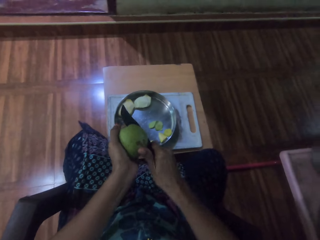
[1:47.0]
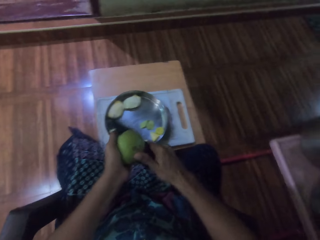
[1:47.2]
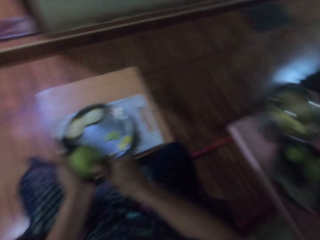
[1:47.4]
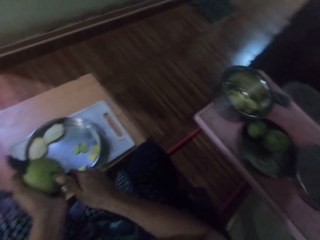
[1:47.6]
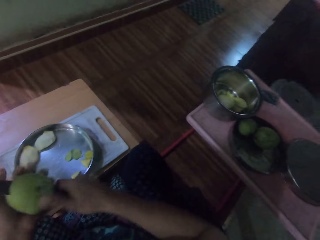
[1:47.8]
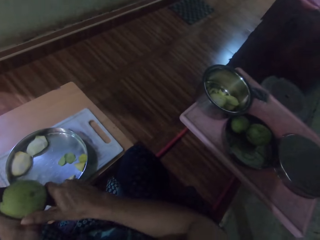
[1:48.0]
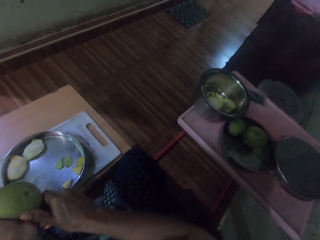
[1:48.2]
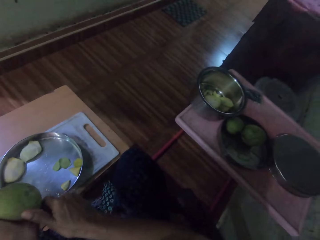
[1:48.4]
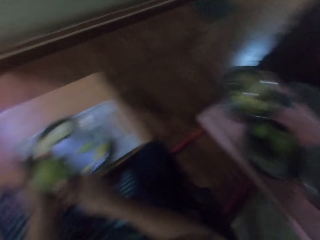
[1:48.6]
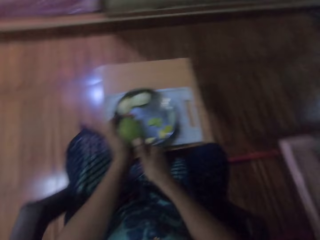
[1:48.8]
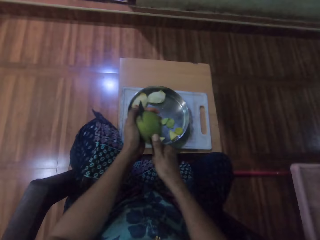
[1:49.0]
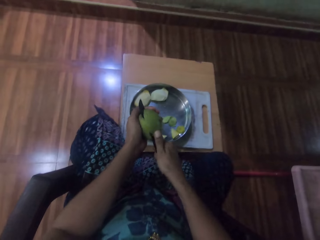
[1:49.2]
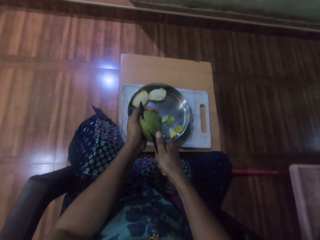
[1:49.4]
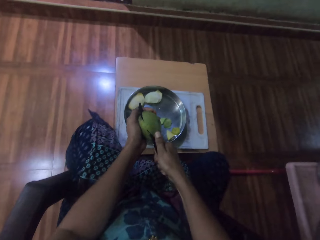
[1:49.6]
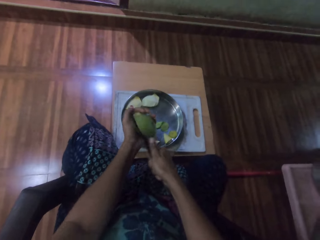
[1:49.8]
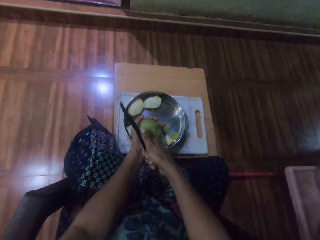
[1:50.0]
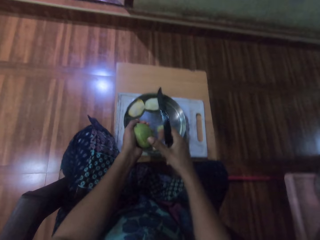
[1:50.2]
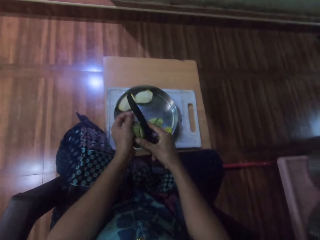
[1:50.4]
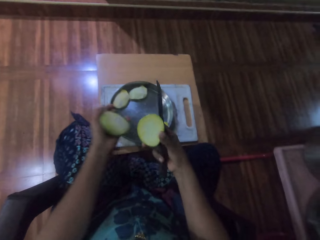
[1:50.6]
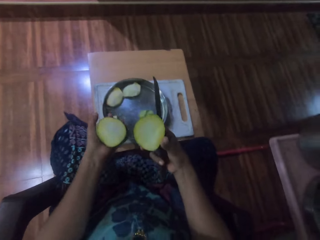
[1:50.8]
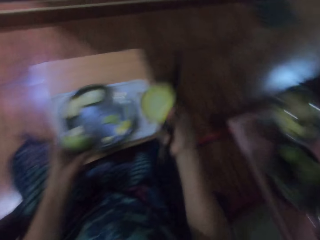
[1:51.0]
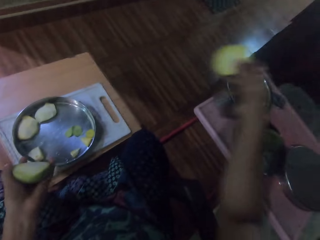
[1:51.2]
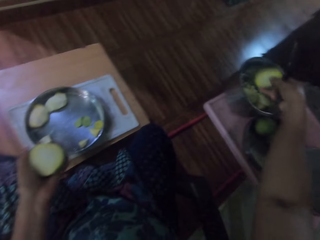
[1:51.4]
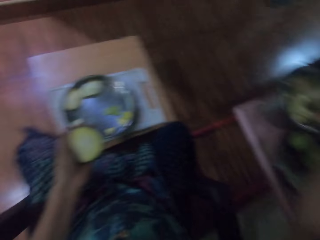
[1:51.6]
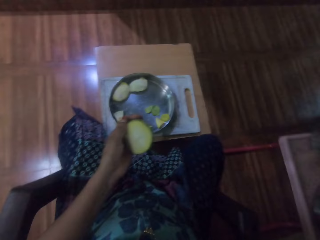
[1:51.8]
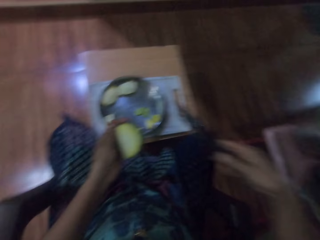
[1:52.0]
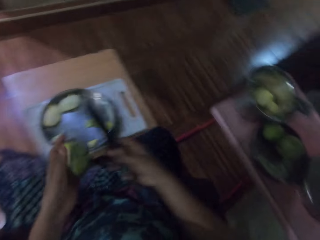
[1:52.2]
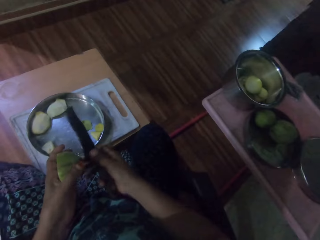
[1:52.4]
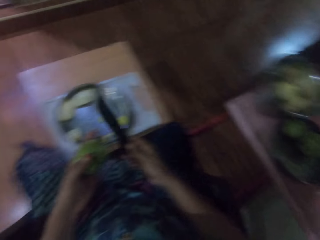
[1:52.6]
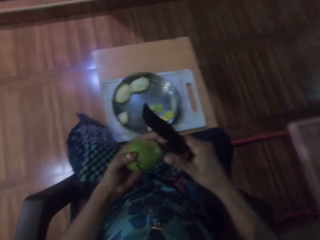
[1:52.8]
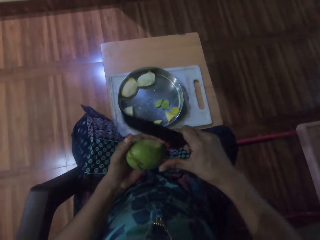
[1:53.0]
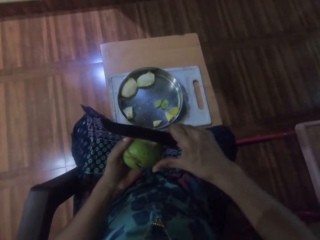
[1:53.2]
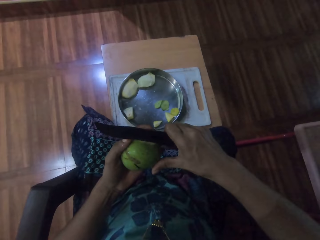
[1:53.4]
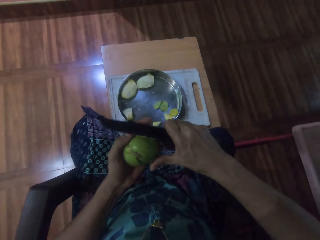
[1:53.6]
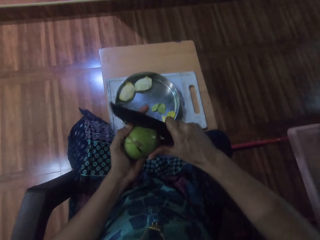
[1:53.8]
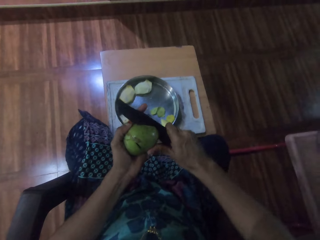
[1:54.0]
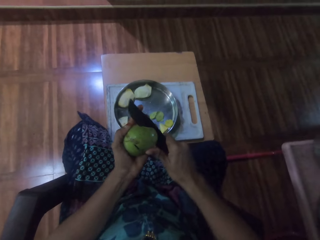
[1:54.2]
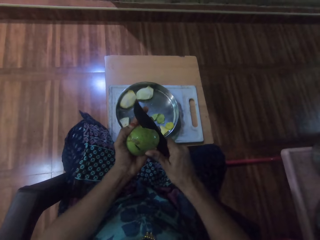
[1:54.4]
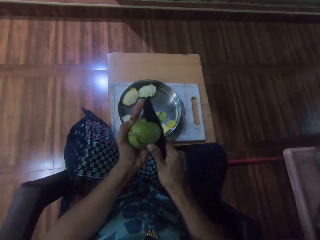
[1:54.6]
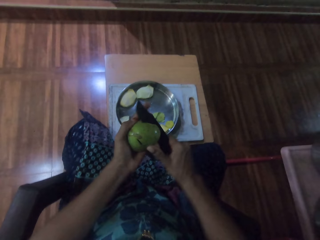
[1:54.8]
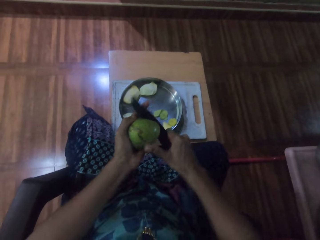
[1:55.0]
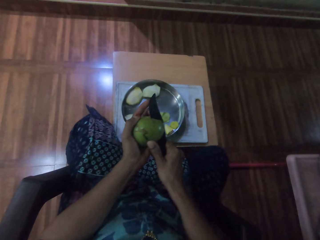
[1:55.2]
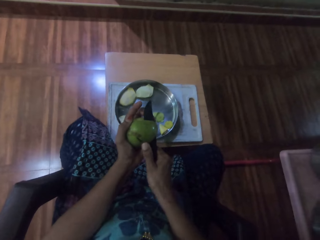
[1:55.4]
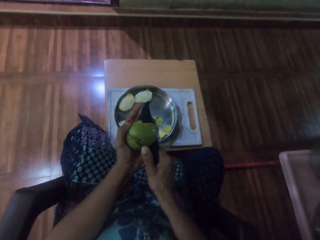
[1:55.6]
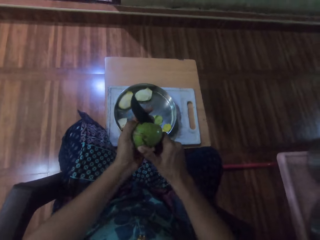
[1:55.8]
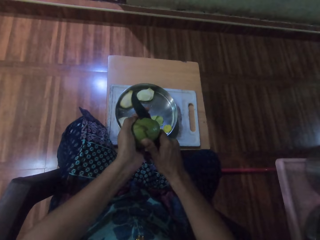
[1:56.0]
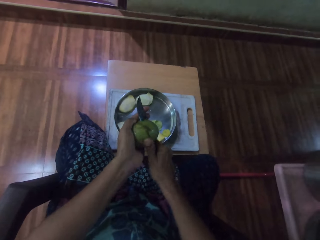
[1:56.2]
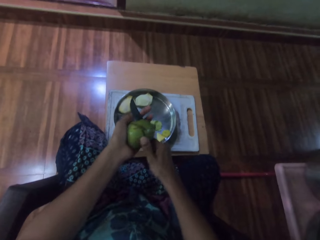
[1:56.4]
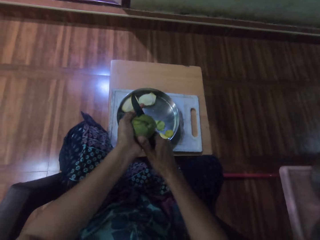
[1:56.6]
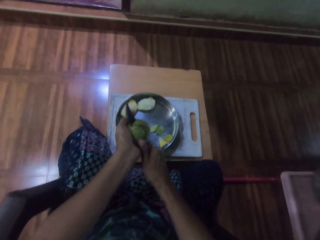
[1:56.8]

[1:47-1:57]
The camera wearer puts a piece of mango in the bowl. They cut the mango with the knife.

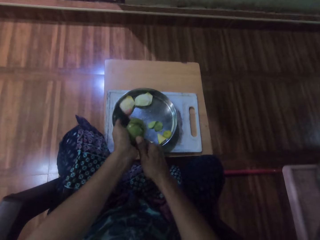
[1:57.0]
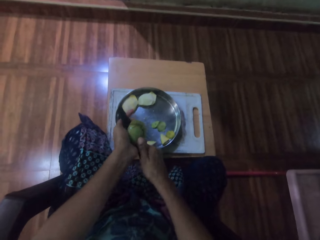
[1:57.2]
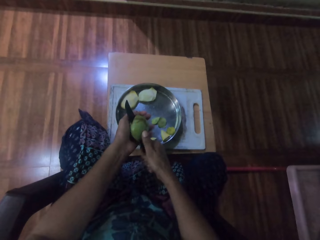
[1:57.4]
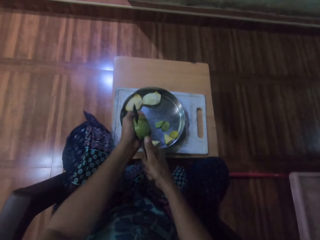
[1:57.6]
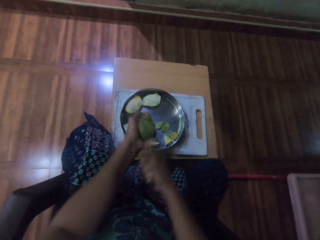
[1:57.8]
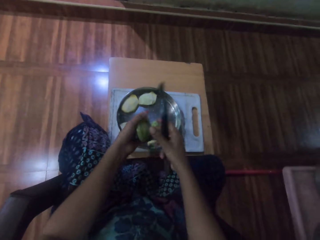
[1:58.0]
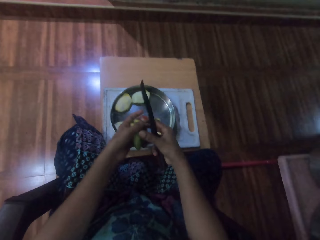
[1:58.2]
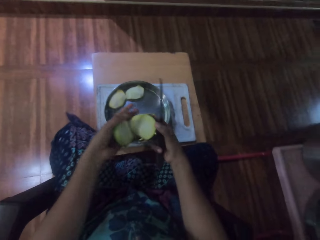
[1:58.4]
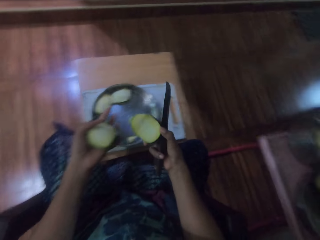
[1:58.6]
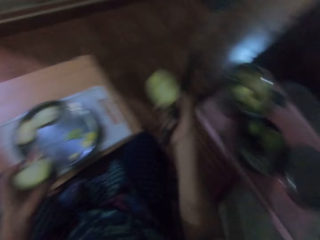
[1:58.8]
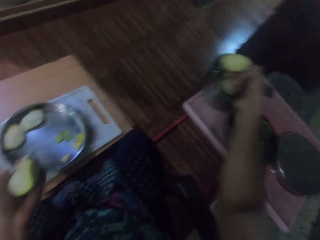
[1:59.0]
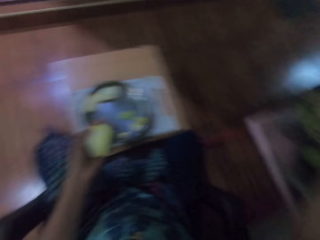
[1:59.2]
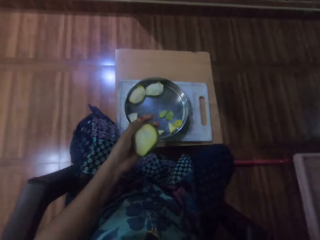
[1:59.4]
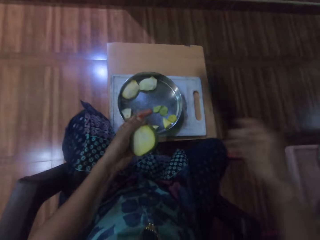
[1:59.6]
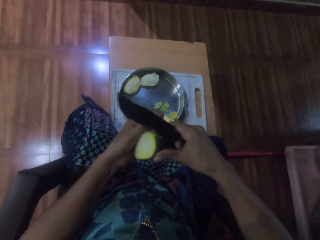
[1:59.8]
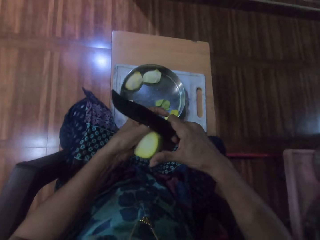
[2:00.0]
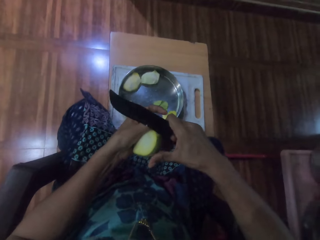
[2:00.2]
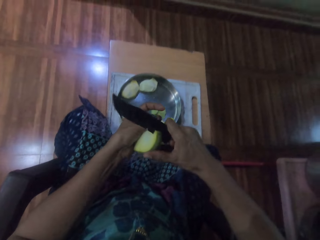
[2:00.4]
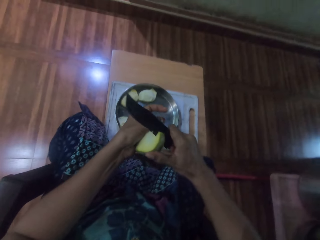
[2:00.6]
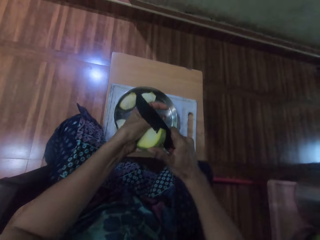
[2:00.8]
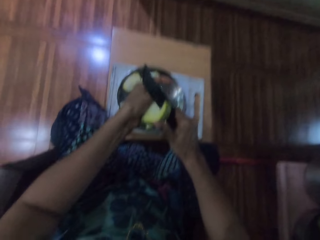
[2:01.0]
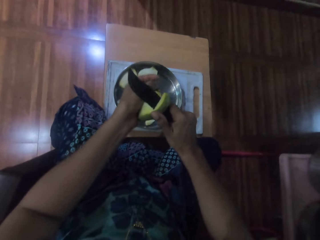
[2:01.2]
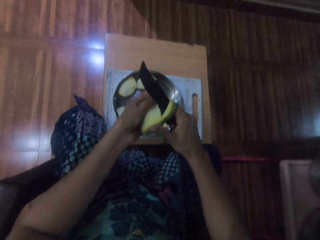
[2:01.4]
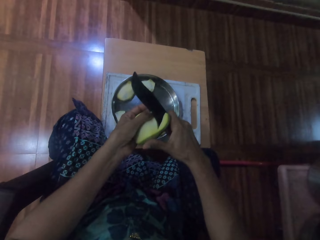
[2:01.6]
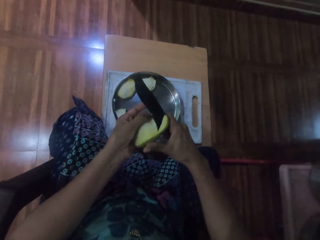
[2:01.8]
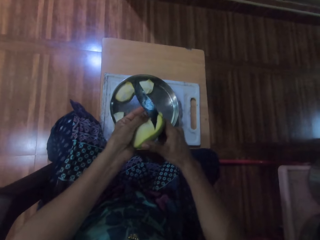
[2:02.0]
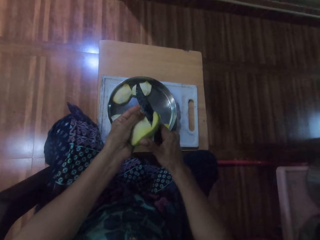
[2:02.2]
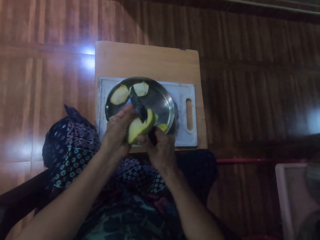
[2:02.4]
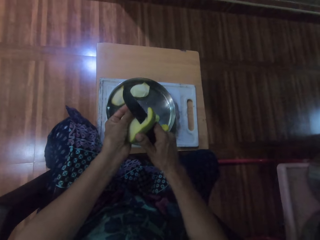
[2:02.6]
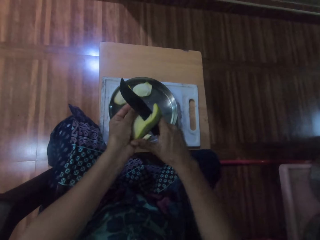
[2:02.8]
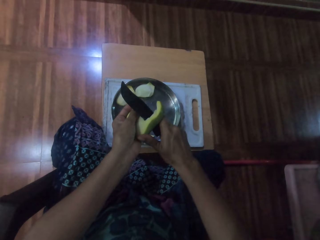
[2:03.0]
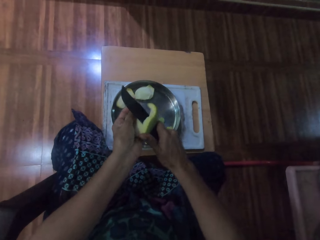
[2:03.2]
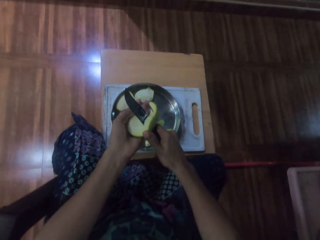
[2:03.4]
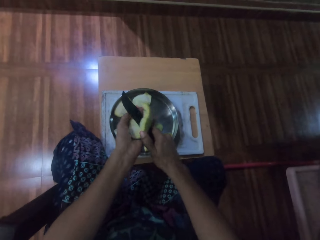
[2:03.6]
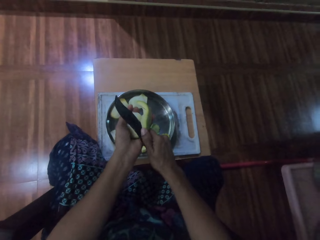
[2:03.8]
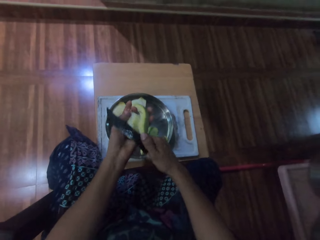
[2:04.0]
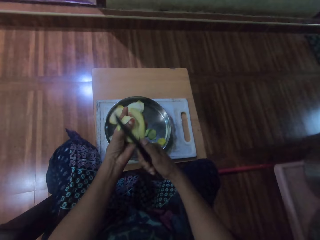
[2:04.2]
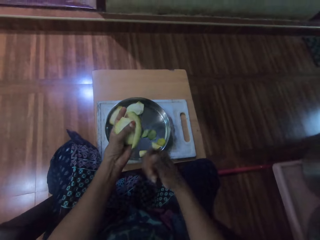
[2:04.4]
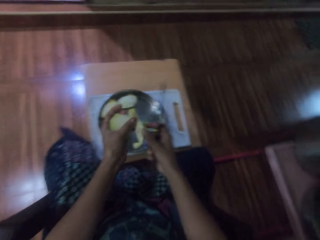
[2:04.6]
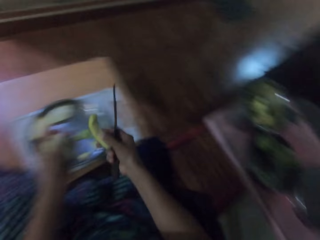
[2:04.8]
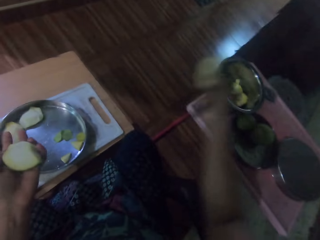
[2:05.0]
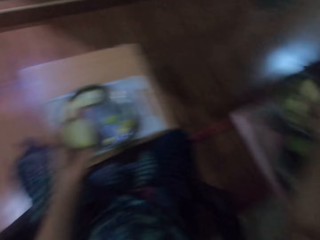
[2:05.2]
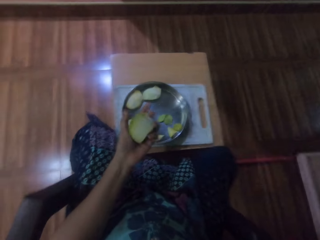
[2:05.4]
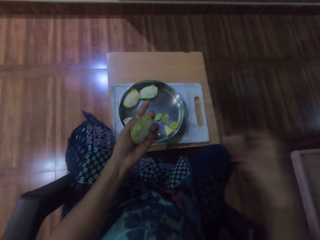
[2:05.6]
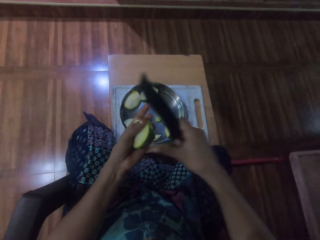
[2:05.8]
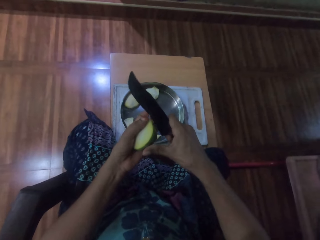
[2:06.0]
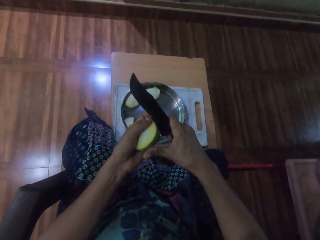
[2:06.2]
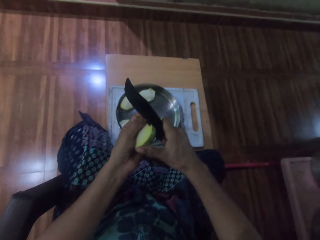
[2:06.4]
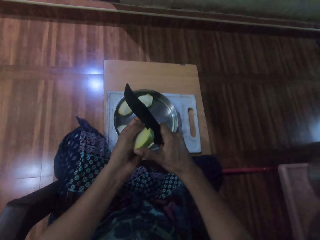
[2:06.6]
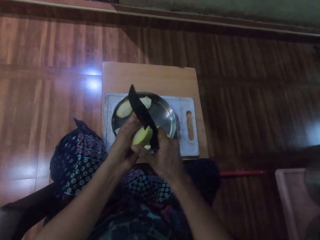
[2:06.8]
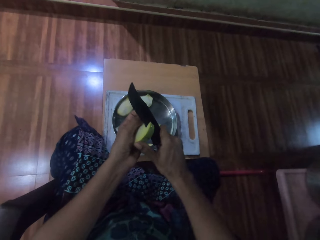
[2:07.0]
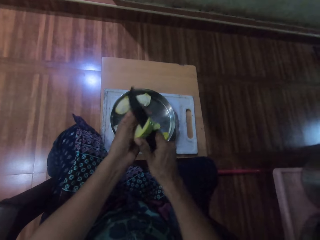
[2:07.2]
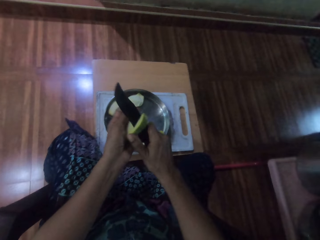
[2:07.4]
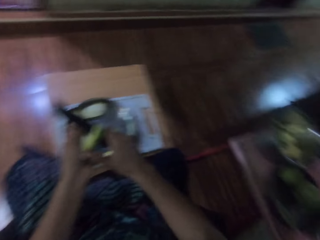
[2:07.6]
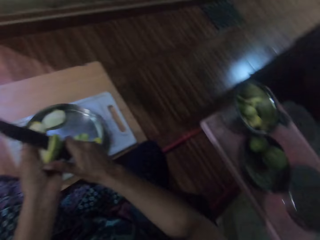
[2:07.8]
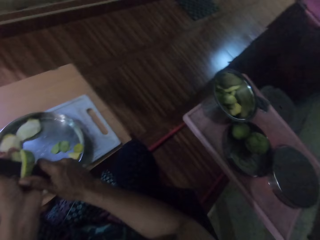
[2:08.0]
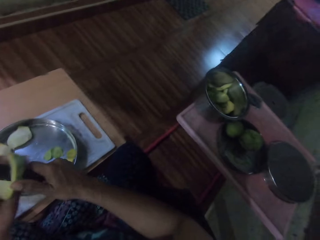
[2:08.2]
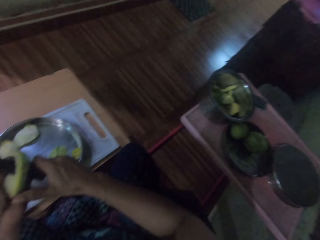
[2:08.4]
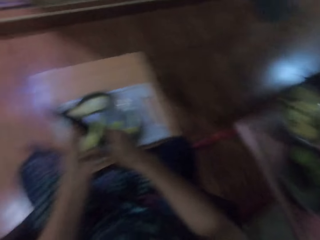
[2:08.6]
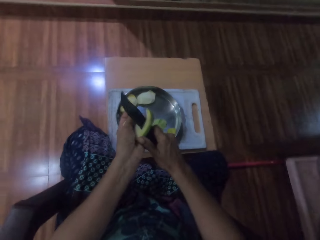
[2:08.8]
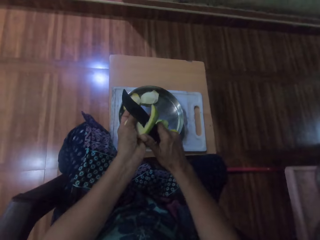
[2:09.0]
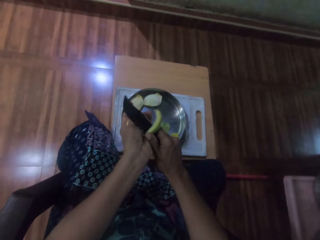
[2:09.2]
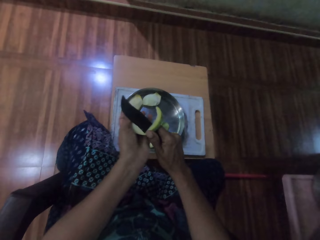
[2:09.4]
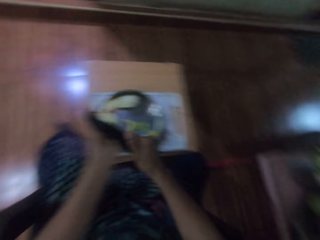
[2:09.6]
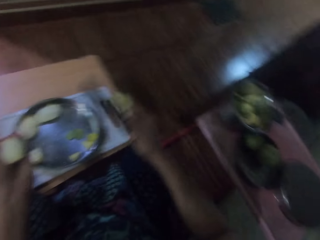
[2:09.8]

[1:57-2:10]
The camera wearer puts a piece of mango in the bowl. They cut the mango with the knife. They put a piece of mango in the bowl. They cut the mango with the knife.
